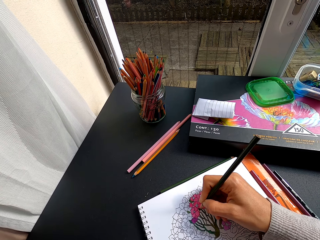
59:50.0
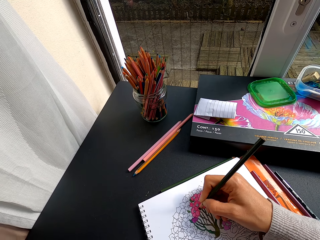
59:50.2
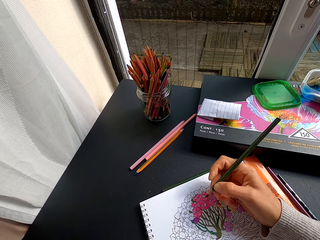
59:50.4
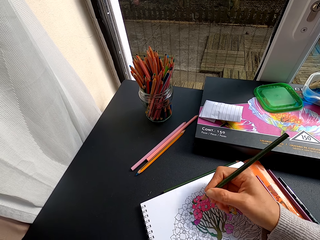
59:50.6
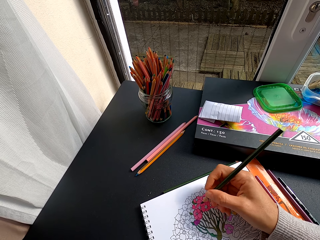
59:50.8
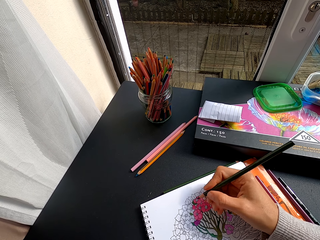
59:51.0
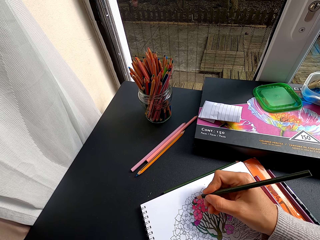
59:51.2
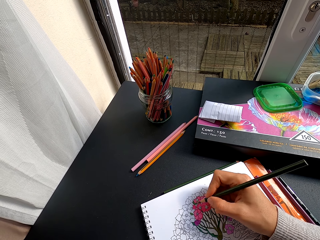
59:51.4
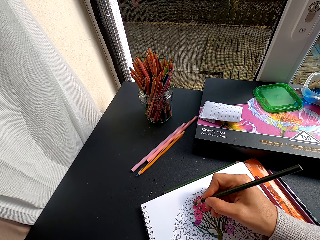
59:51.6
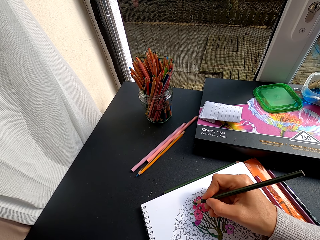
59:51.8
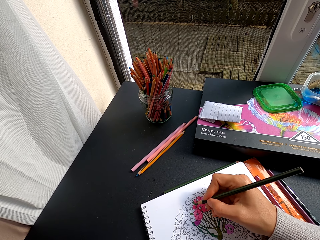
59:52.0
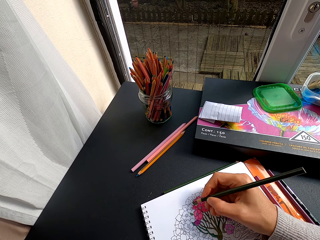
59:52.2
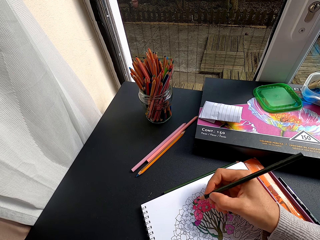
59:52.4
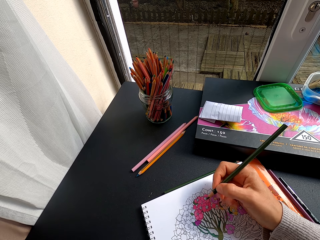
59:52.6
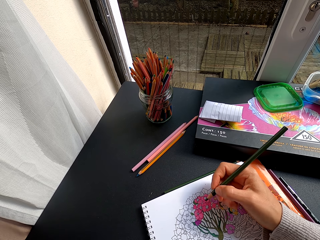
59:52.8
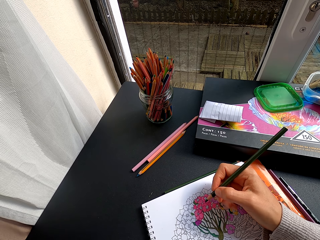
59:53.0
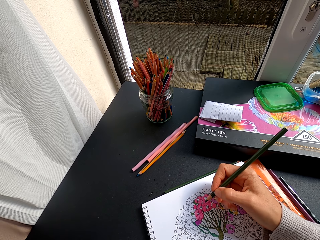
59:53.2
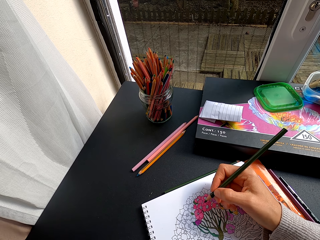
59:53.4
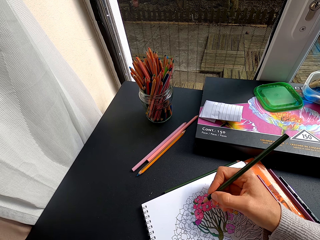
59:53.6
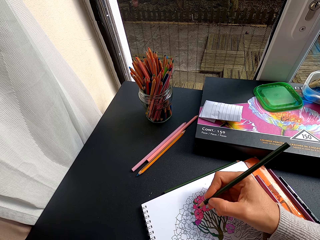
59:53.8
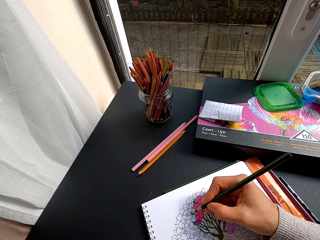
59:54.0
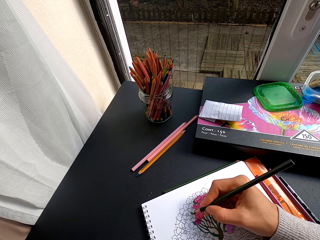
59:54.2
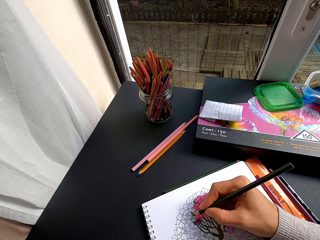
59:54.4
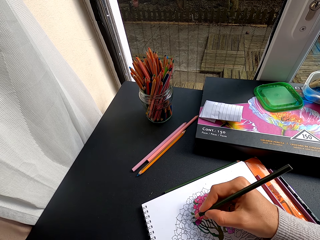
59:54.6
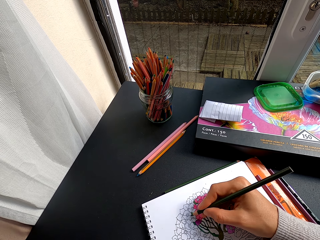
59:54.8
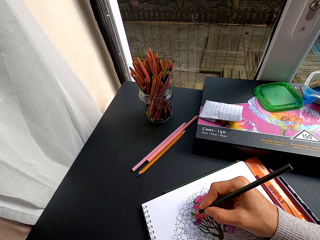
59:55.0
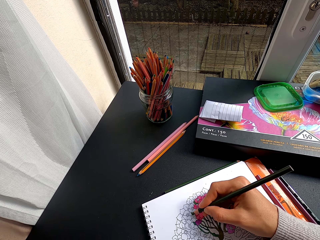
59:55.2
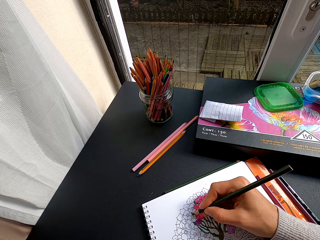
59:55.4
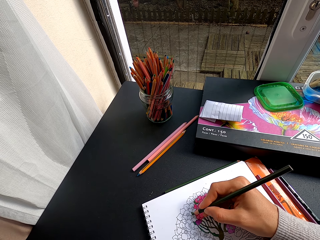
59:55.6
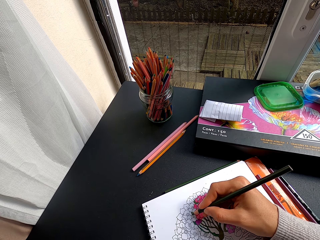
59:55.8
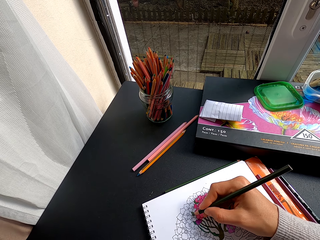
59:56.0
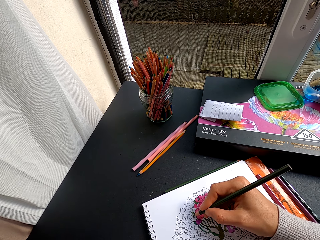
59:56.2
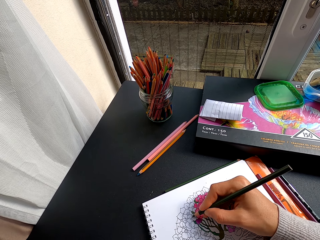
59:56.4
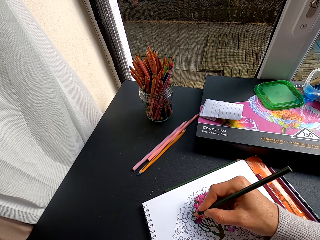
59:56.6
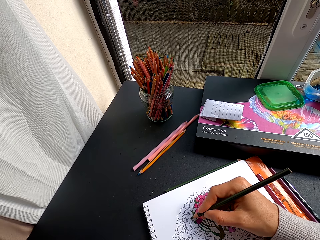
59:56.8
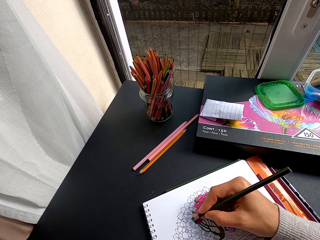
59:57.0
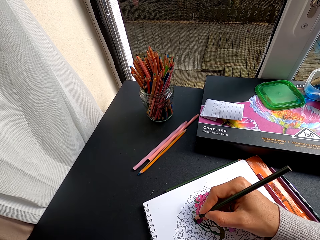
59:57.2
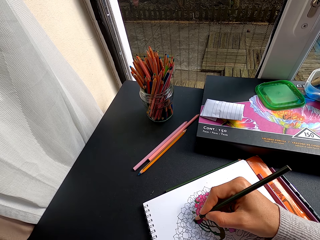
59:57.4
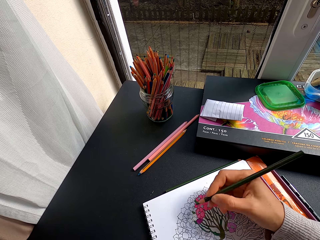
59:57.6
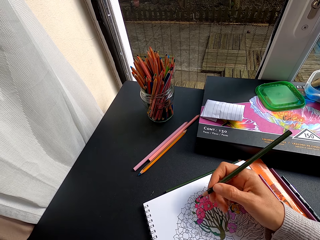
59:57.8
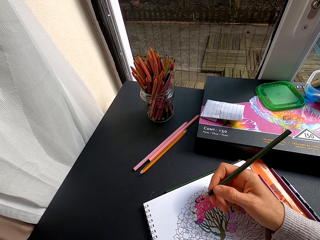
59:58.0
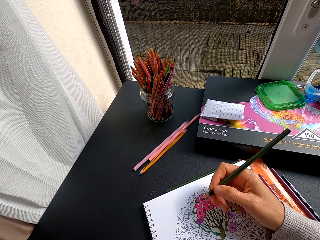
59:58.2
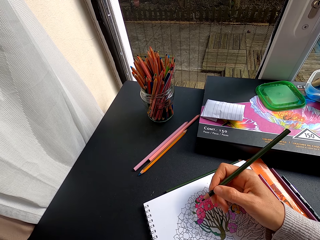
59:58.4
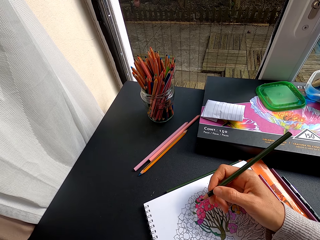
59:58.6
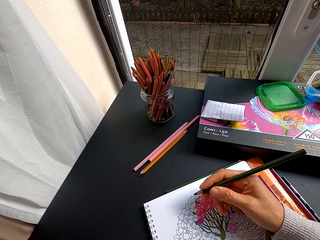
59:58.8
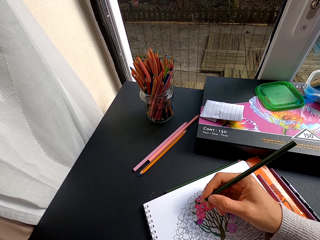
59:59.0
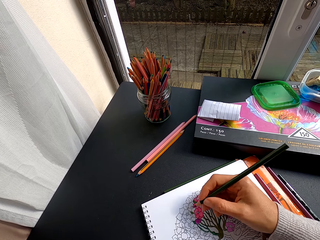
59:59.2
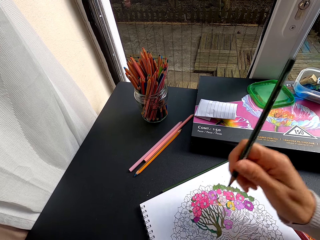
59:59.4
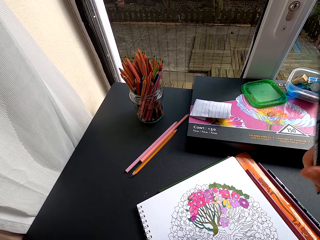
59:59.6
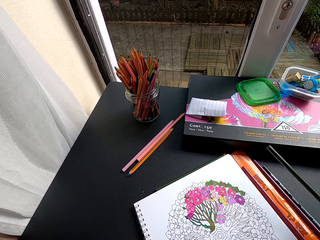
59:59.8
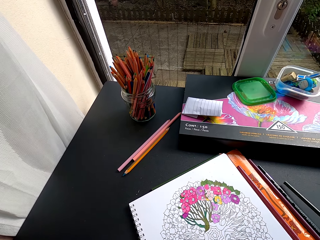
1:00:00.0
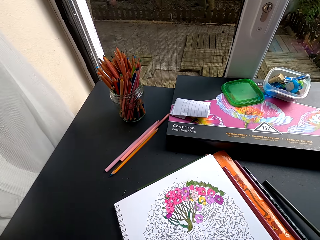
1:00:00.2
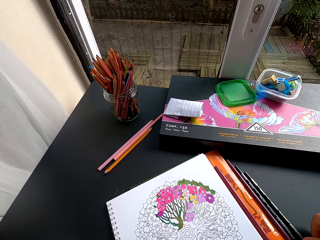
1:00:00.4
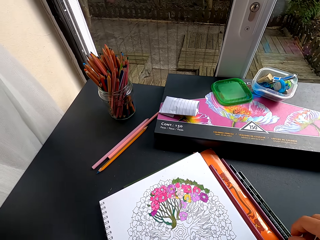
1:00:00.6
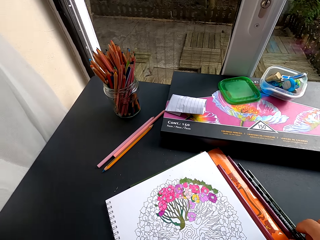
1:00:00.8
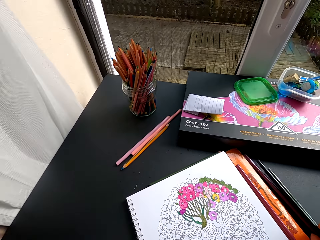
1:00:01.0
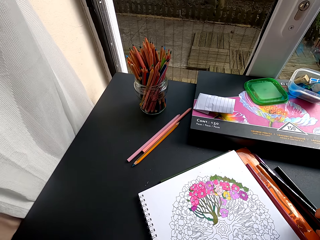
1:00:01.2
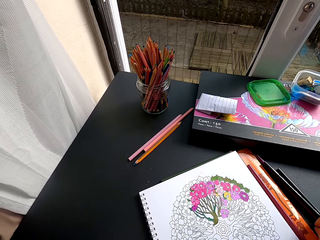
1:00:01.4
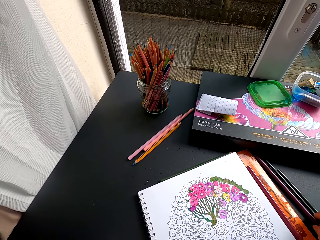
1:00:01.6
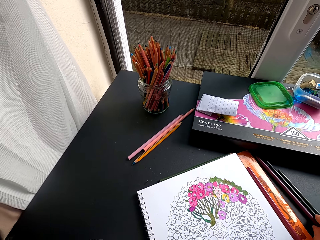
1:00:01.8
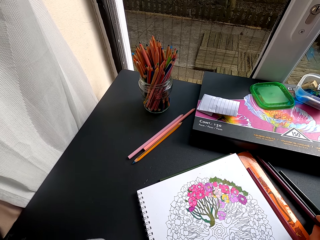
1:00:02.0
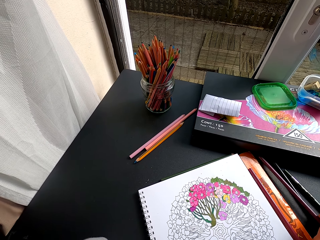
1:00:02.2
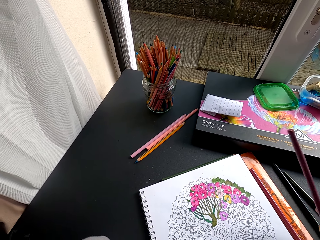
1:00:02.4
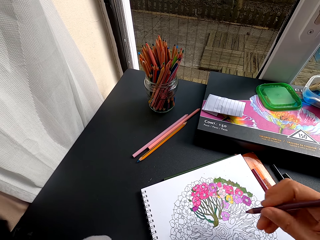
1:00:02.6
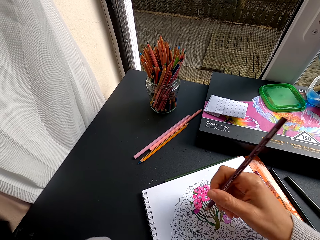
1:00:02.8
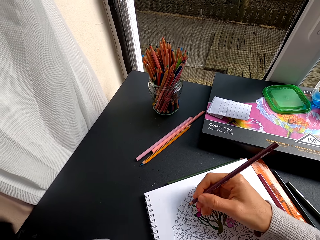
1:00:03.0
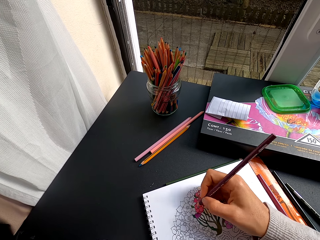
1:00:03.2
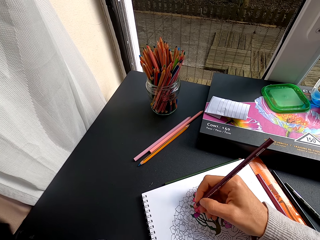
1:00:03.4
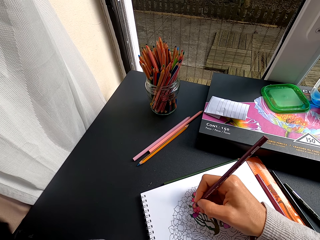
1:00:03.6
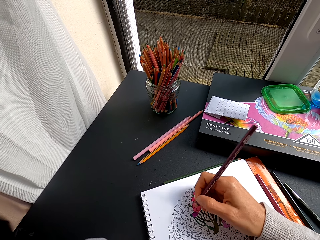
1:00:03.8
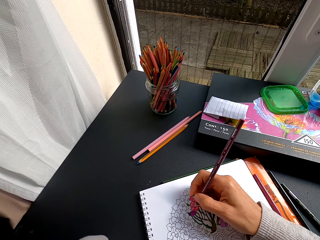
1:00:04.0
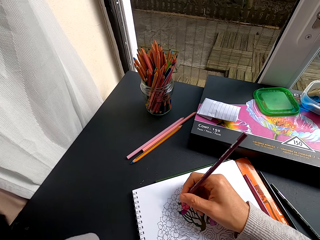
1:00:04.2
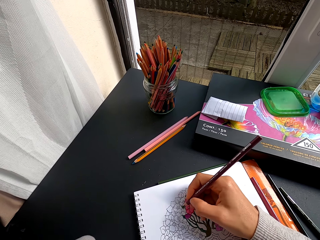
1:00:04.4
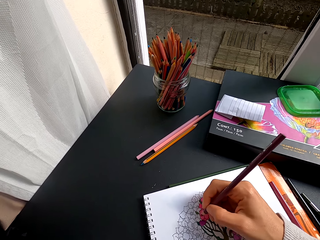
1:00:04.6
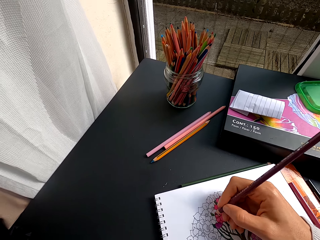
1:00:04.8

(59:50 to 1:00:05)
The camera wearer turns to the side. They color a drawing on a book. They hold a color pencil or pen. They put the color pencil on the table. They pick up the color pencil on the table. They color the drawing with the color pen.

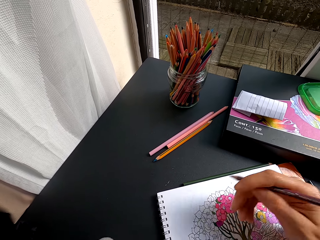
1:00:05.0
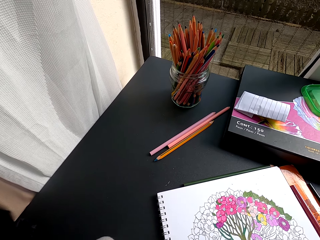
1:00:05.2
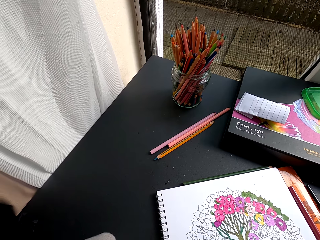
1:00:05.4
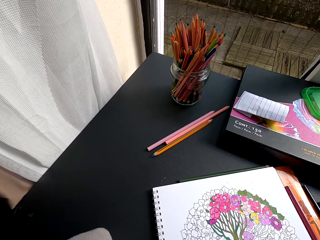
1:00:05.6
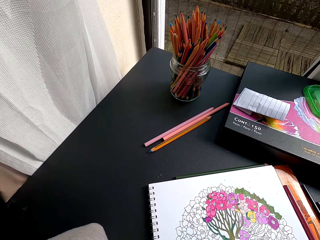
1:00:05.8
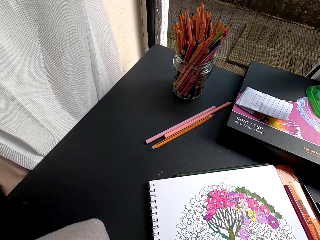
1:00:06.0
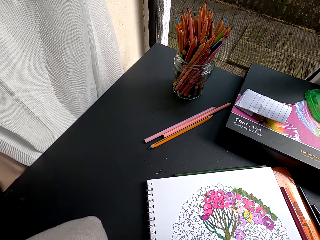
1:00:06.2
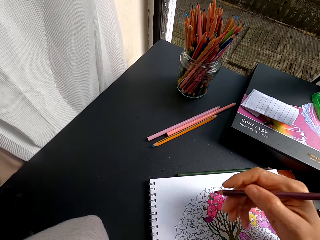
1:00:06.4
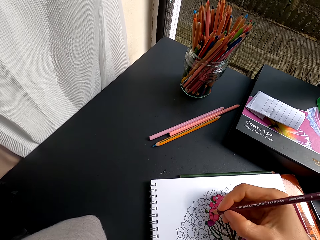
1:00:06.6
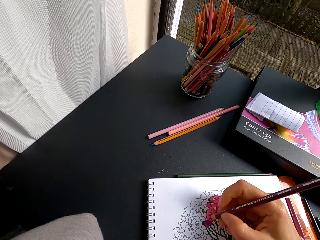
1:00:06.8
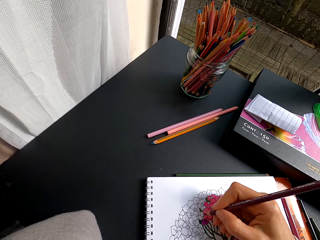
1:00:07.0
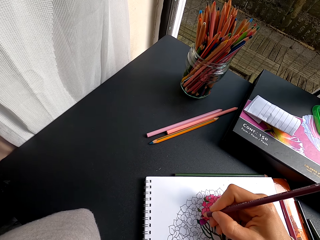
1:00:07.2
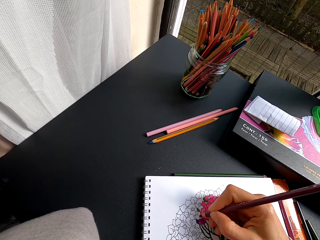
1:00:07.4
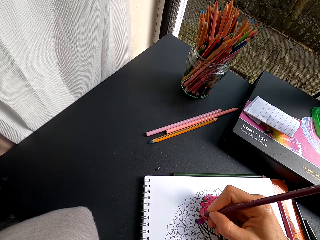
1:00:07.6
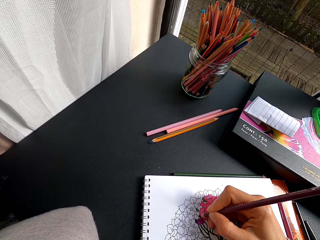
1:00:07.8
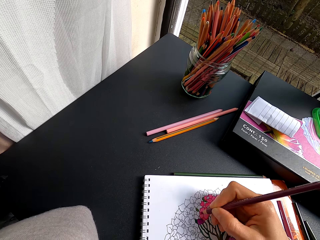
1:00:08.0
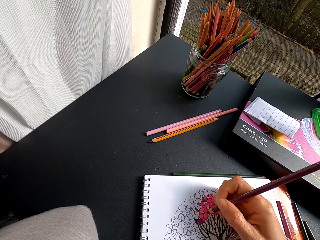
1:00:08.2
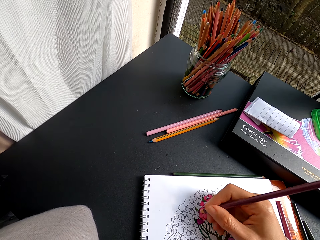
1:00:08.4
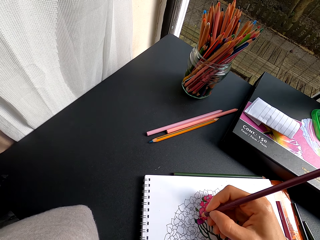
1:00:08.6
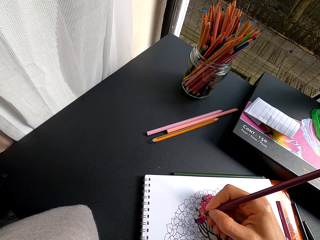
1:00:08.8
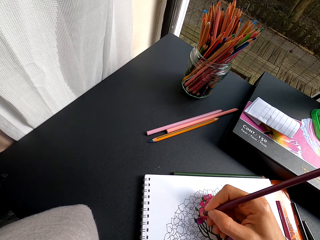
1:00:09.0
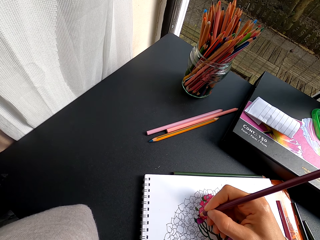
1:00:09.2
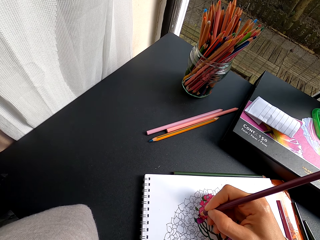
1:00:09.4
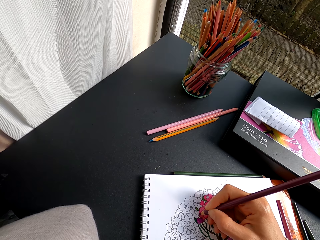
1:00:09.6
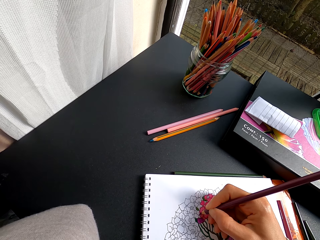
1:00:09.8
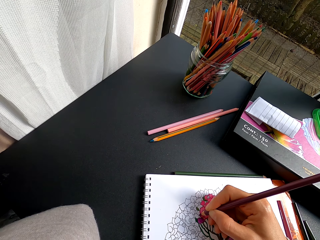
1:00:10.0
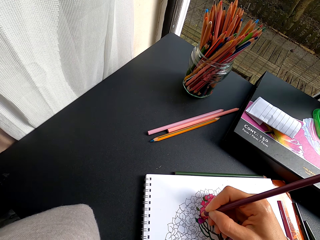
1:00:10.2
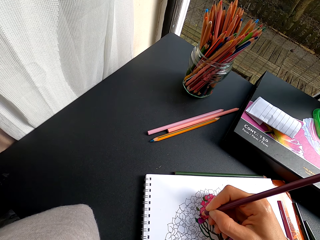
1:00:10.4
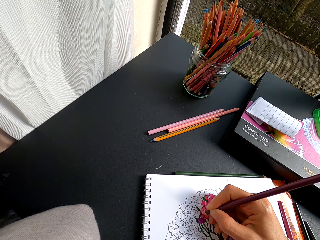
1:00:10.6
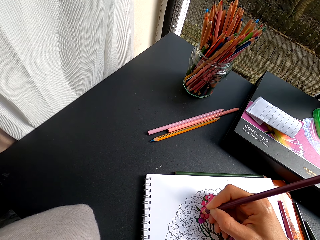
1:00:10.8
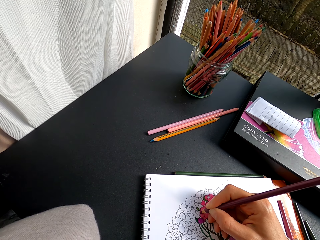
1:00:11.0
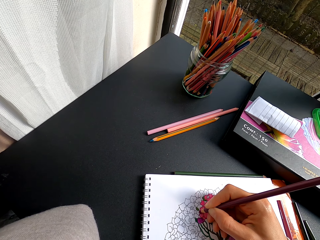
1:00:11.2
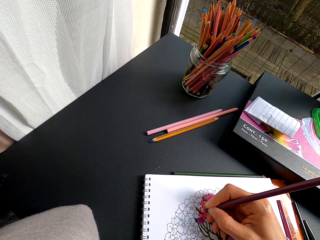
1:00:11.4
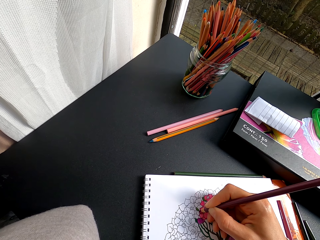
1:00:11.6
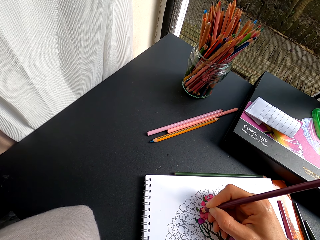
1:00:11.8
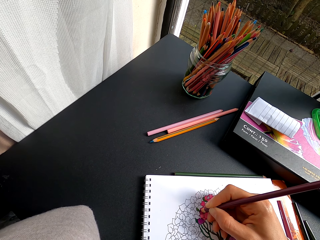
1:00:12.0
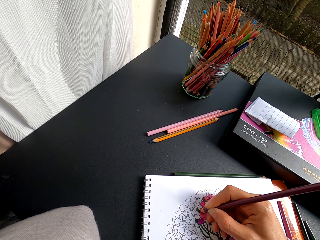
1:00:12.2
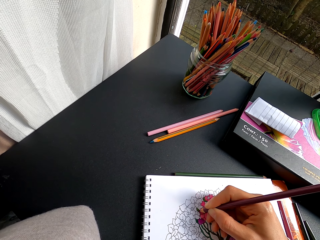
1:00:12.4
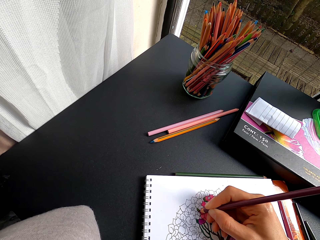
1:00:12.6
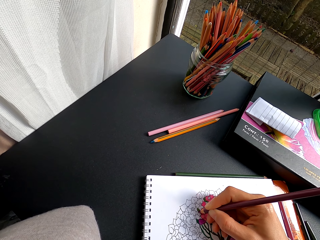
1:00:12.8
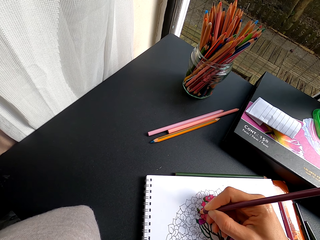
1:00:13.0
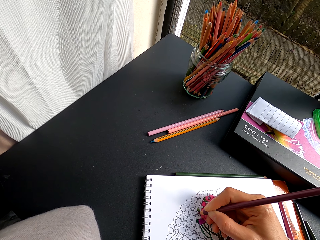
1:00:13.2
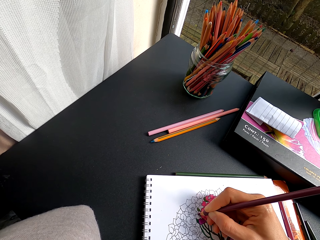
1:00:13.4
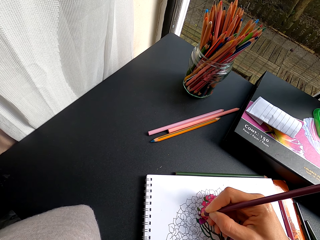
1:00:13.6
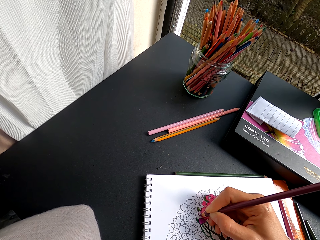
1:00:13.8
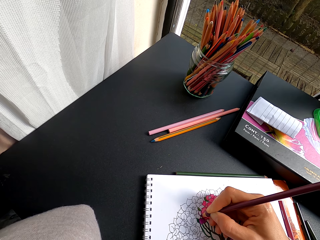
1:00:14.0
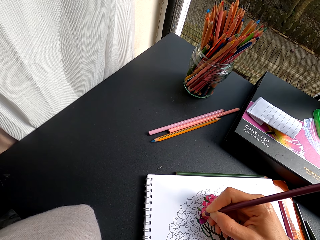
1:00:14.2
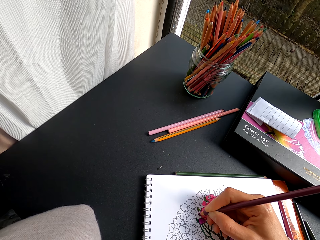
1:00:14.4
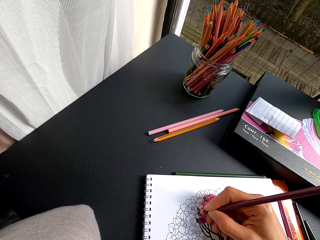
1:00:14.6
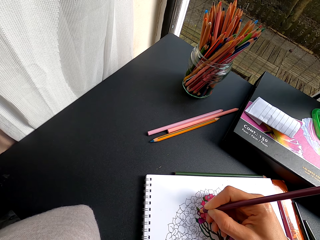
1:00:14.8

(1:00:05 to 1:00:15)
The camera wearer turns to the side. They color a drawing on a book.
